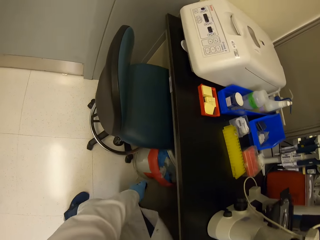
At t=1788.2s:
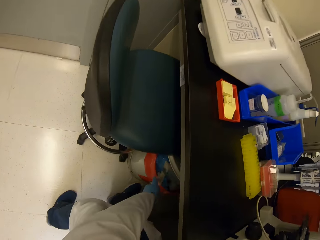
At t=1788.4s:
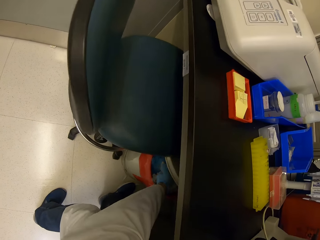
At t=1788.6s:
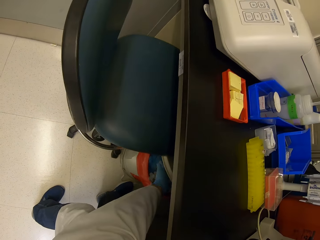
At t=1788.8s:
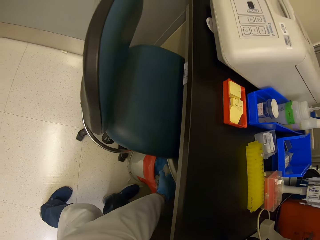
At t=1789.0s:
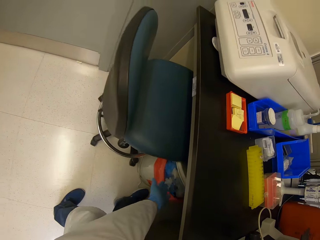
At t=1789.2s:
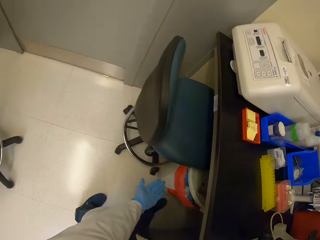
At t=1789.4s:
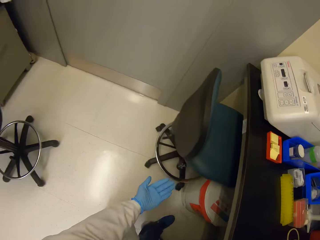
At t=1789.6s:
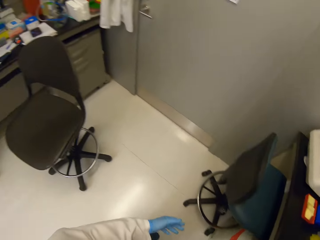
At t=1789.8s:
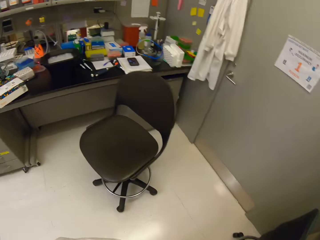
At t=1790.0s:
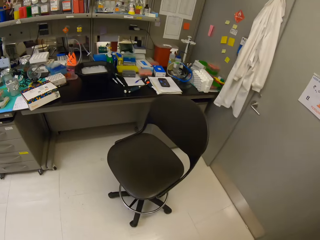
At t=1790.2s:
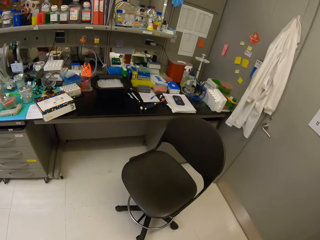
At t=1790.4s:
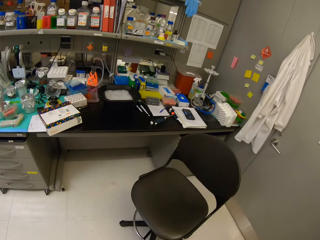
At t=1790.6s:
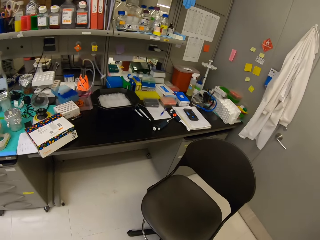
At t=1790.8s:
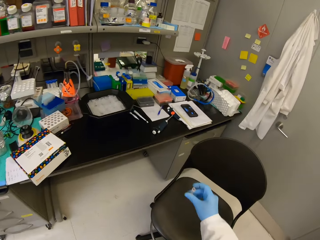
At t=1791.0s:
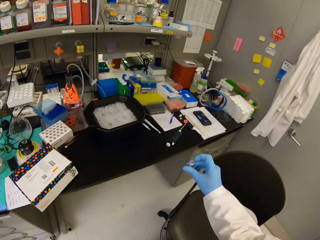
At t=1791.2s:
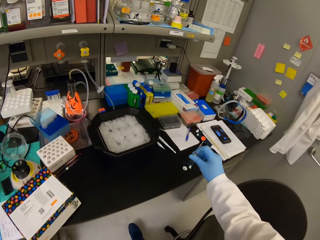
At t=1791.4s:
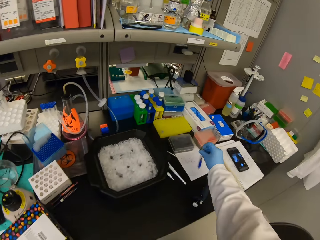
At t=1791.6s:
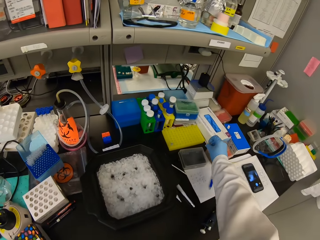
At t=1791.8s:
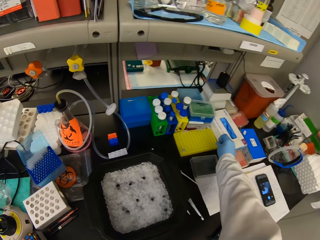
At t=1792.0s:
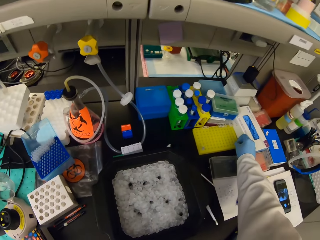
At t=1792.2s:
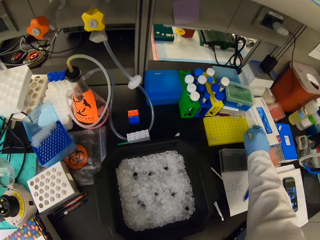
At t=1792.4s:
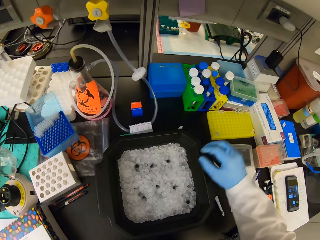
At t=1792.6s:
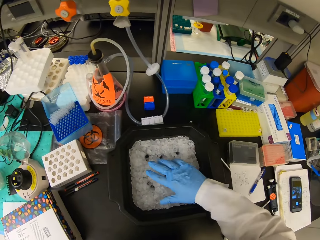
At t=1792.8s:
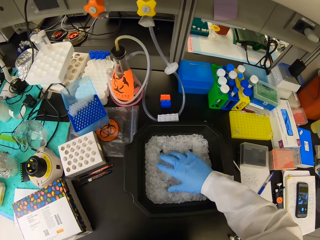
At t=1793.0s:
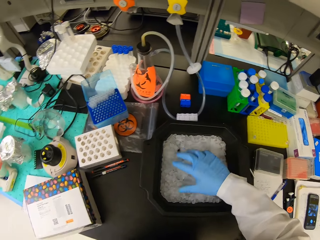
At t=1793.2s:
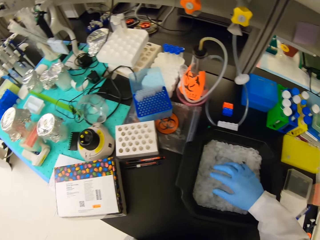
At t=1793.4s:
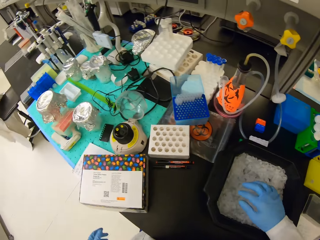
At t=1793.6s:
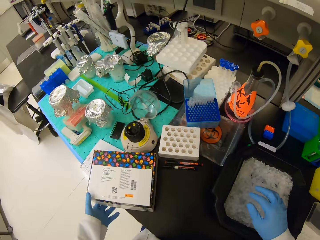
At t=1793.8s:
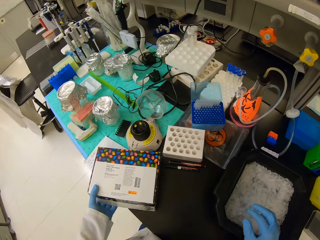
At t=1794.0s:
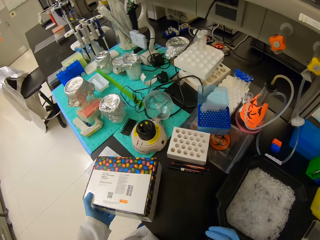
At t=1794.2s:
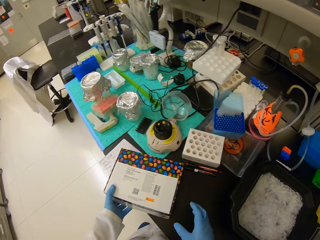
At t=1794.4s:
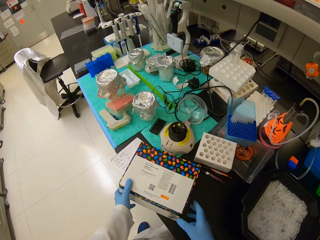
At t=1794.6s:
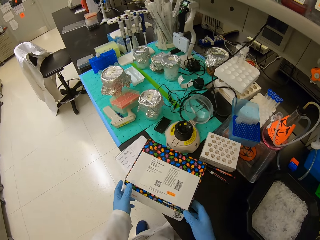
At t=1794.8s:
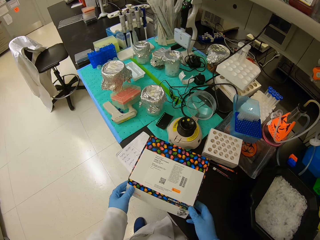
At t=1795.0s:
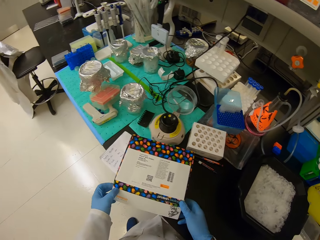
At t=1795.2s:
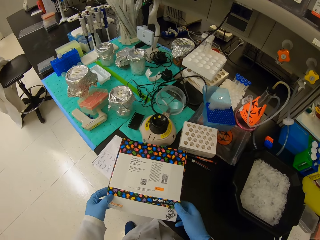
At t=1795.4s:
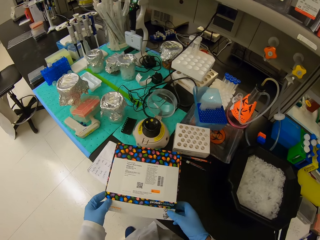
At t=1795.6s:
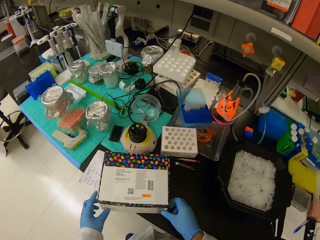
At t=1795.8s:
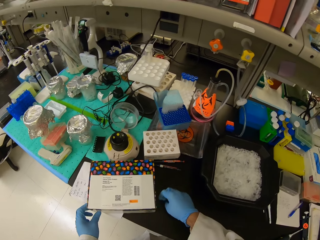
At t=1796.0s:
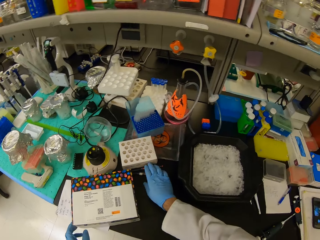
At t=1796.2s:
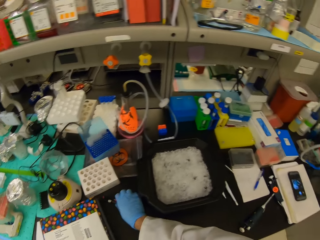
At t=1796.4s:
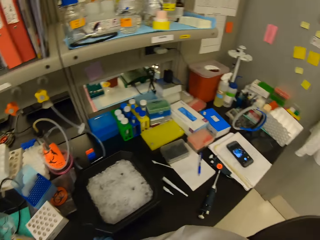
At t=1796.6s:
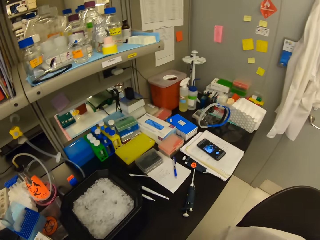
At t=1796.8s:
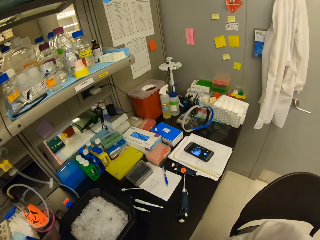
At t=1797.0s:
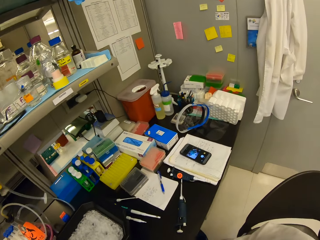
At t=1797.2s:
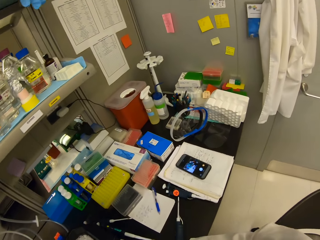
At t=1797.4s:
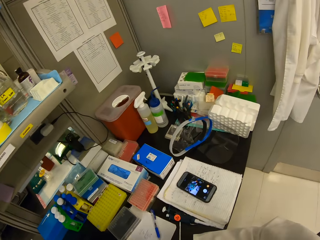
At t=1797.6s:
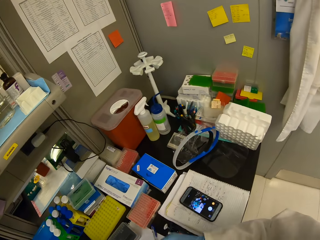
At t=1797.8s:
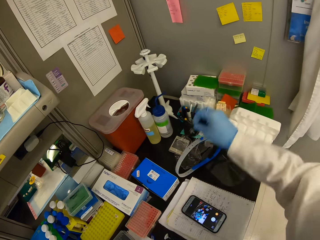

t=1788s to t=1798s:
The camera wearer opens the container. They throw the eppendorf tubes in the dustbin. They close the lid of the container. They walk. They place one of the eppendorf tubes in the rack. They mix up the eppendorf tube in the black bowl. They touch something. They hold a box. They pick some pens on the table.

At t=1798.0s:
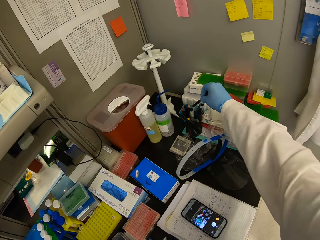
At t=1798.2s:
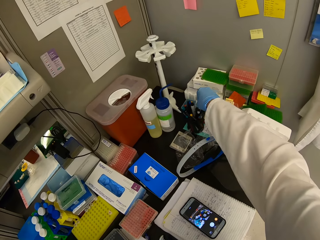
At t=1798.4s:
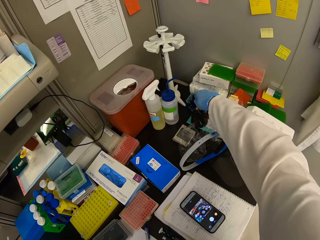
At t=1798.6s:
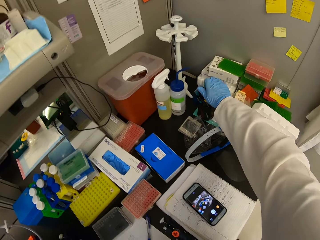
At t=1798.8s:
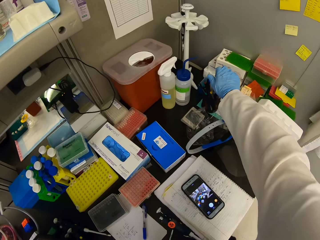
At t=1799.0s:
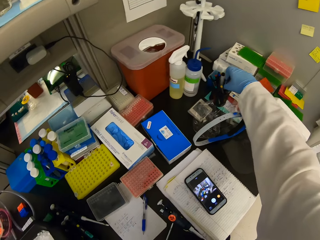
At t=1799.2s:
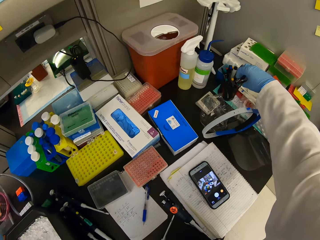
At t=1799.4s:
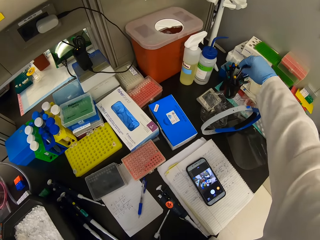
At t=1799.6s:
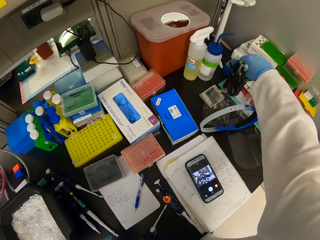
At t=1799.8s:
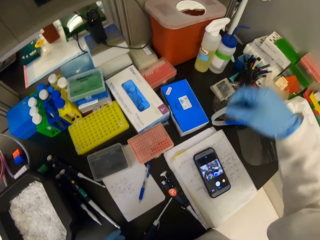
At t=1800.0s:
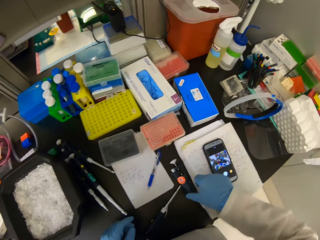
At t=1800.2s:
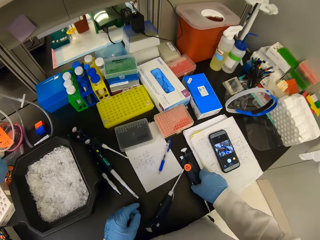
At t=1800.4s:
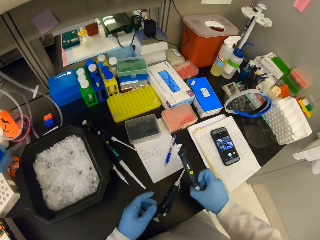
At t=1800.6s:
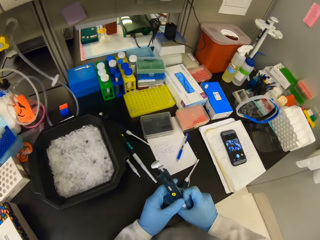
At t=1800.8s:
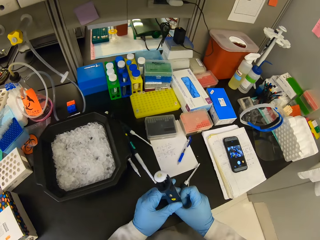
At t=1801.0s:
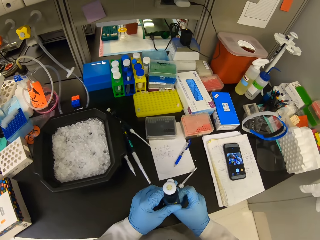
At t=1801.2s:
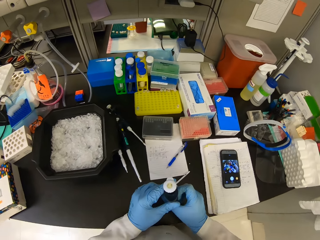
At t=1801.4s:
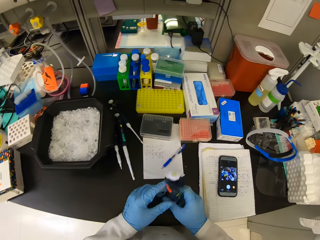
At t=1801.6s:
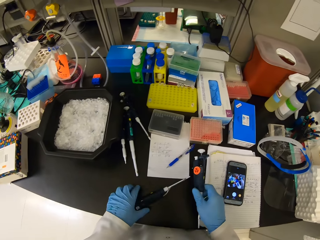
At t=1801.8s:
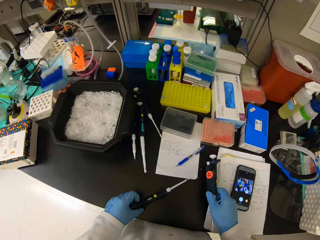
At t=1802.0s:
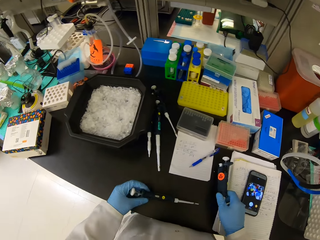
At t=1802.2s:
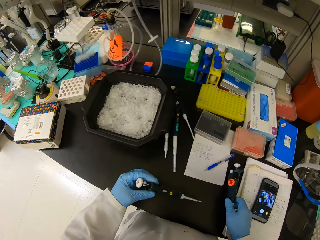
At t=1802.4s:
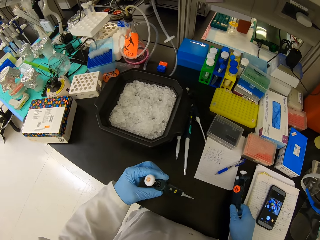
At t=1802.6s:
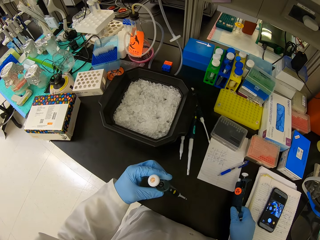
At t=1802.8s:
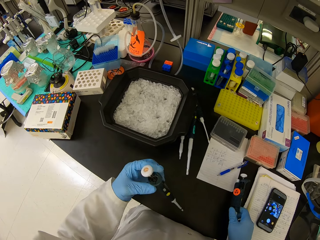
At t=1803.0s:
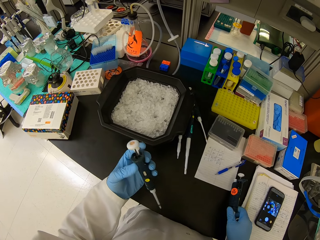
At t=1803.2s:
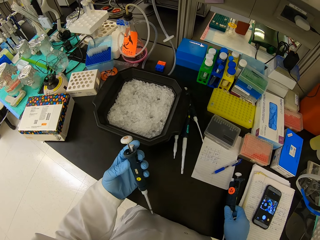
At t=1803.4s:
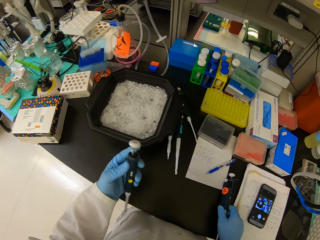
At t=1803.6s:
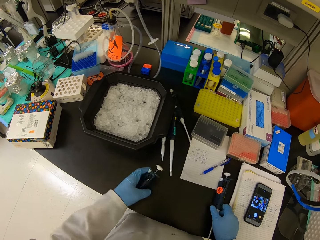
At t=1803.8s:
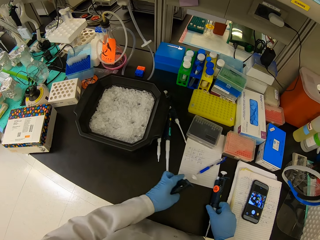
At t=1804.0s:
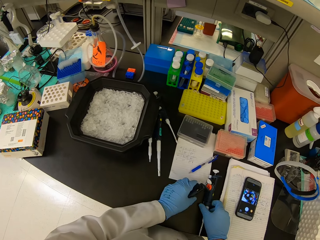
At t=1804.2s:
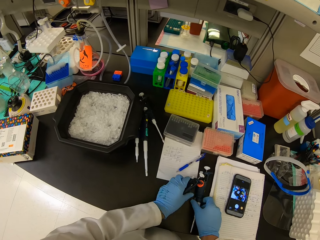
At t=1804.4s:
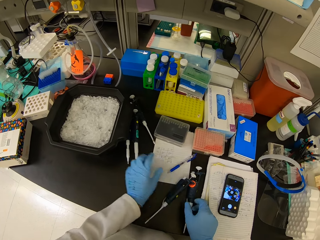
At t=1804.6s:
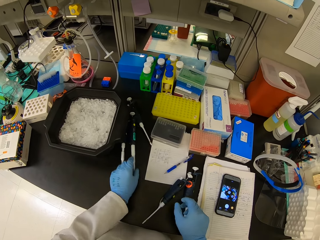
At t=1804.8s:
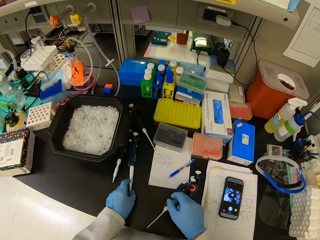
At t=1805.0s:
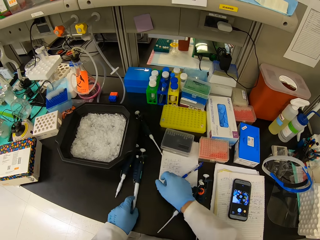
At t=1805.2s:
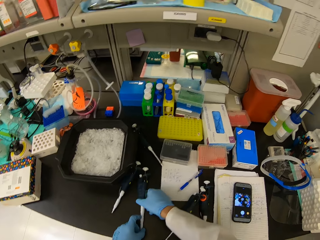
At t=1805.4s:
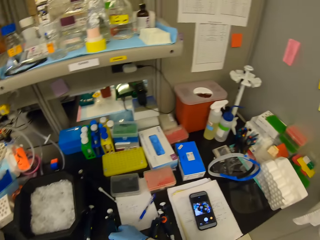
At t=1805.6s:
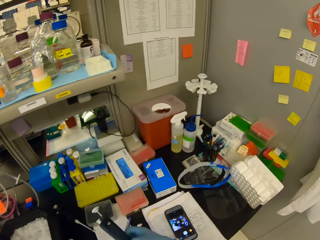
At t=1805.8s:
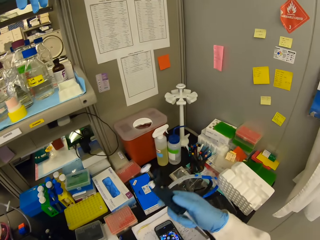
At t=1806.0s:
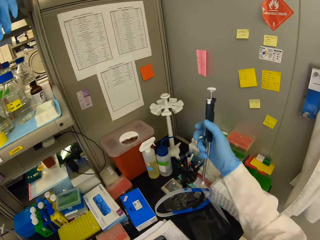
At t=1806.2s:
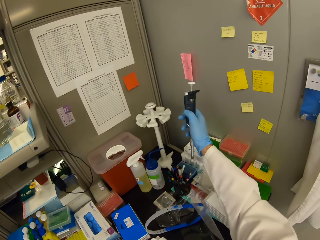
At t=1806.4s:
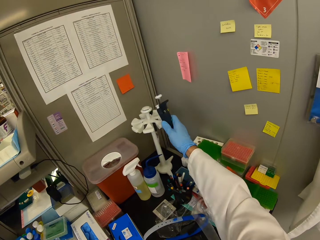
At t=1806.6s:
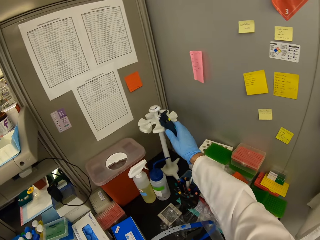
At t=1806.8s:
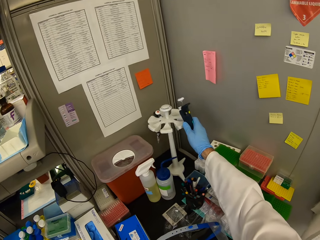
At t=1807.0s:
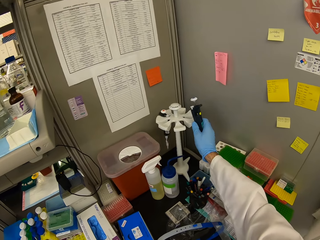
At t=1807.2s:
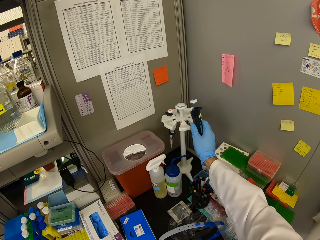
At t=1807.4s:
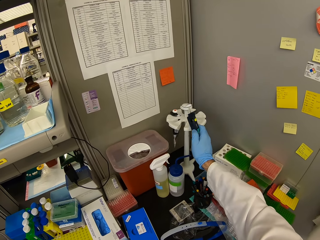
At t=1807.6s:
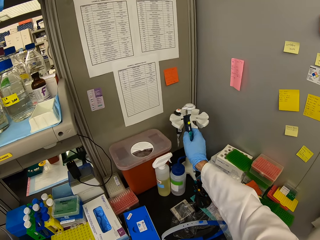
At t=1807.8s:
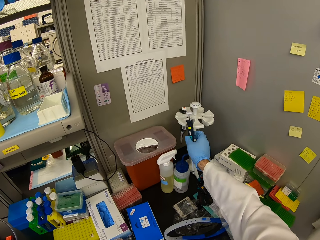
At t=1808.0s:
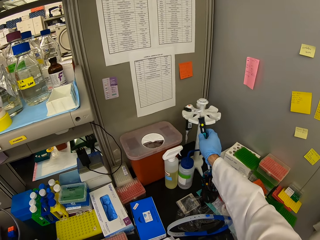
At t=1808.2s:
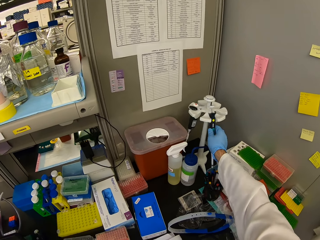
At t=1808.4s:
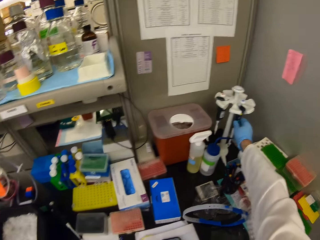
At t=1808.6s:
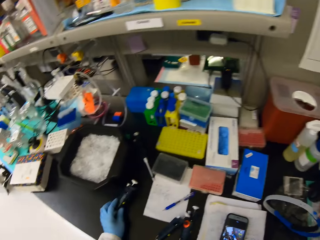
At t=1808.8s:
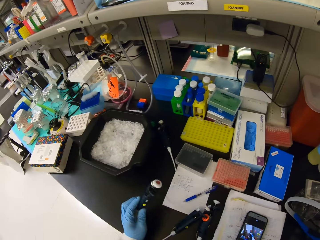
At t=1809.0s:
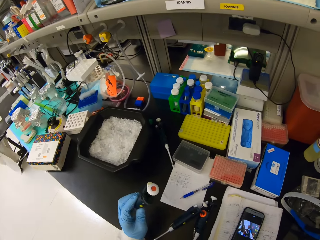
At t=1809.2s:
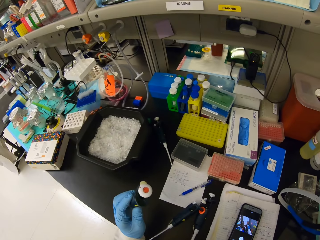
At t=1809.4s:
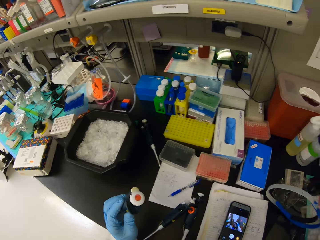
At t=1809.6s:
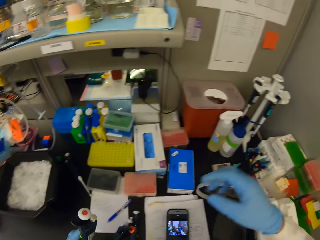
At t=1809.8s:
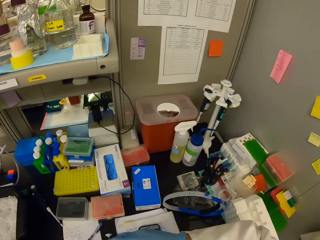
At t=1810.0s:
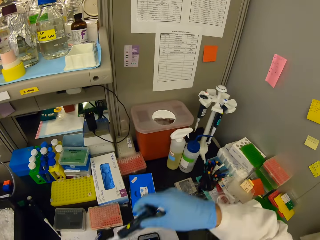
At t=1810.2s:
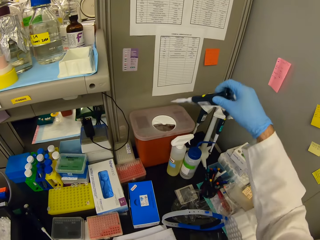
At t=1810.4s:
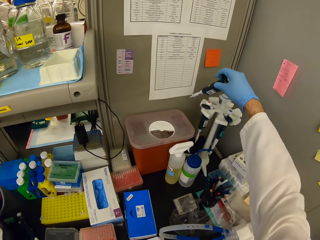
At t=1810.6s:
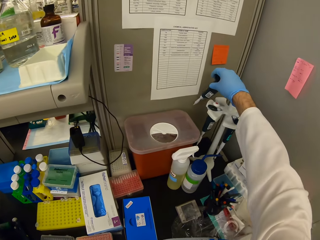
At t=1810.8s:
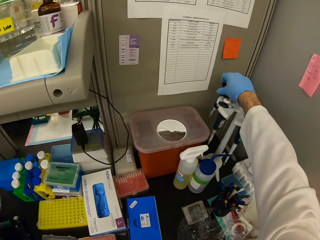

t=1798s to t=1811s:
The camera wearer puts the pen into the pen holder. They hold a syringe. They pick the syringe pipette from the table. They look at the syringe pipette. They hold the syringes in both hands. They pick another syringe and put down the syringe. They look at the syringe. They put the syringes on the table. They pick the syringes from the table. They put the syringes on the syringe holder. They look at a syringe at hand.
